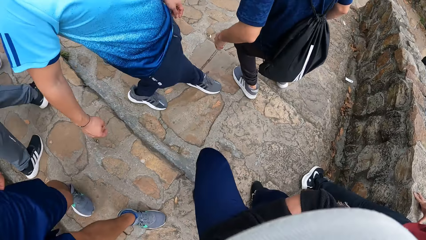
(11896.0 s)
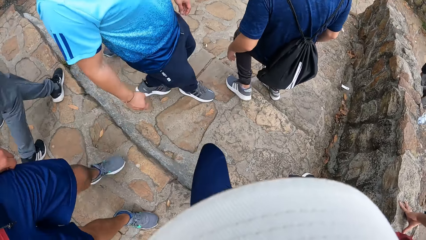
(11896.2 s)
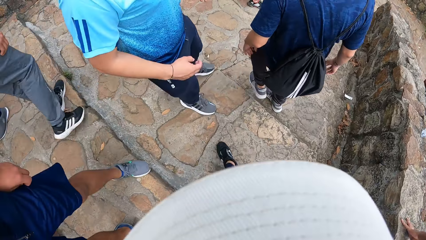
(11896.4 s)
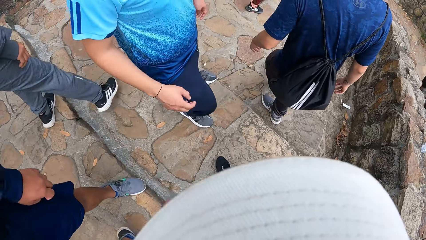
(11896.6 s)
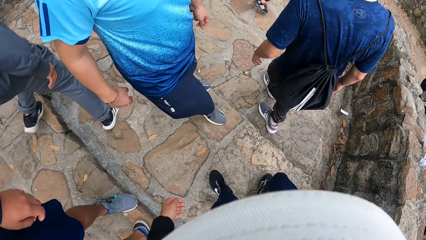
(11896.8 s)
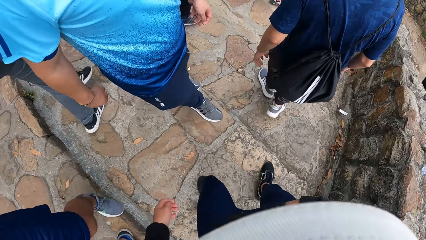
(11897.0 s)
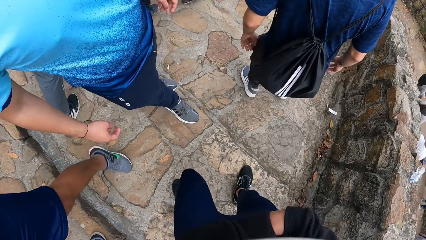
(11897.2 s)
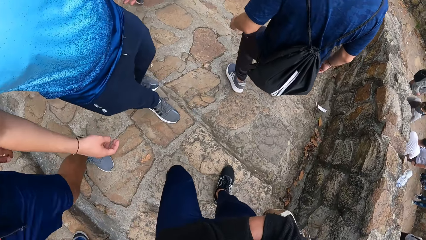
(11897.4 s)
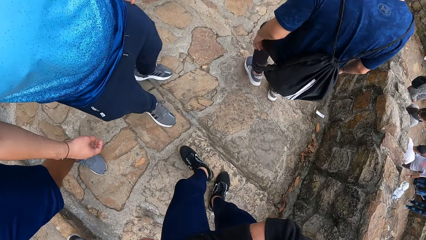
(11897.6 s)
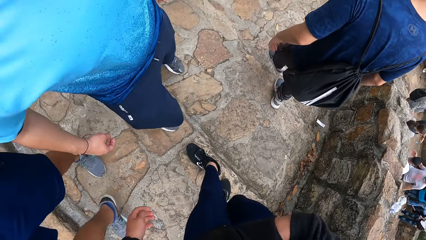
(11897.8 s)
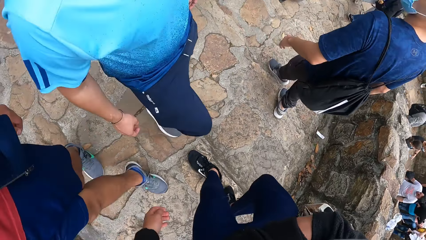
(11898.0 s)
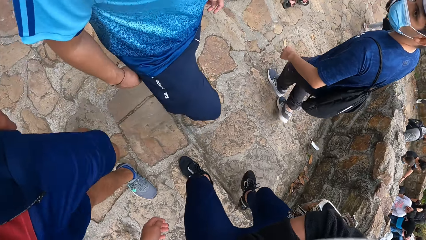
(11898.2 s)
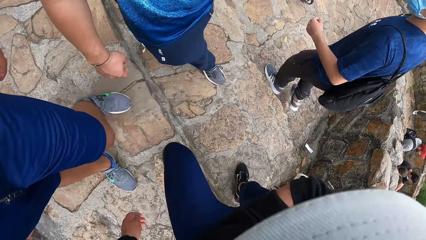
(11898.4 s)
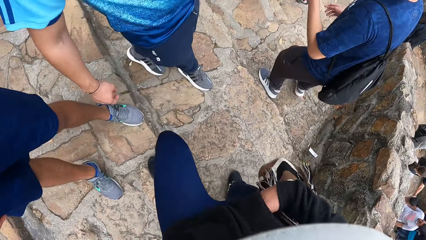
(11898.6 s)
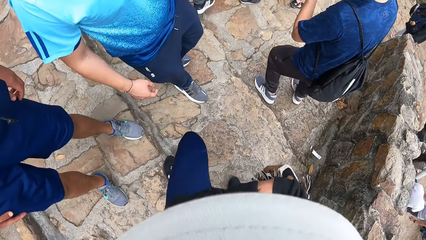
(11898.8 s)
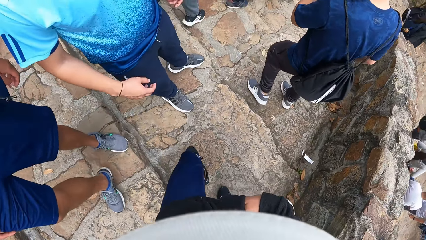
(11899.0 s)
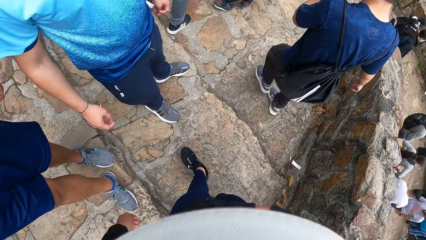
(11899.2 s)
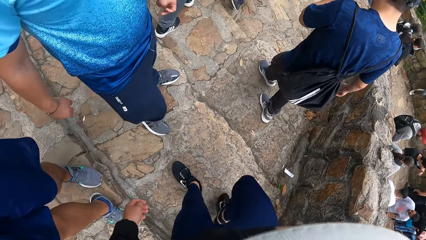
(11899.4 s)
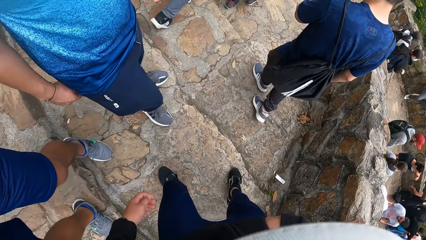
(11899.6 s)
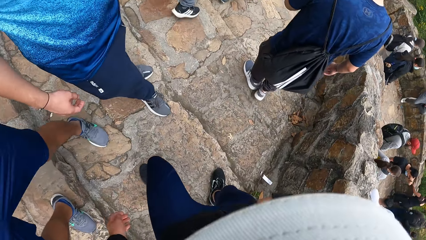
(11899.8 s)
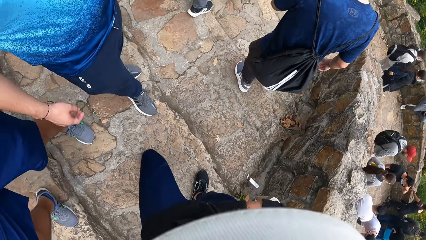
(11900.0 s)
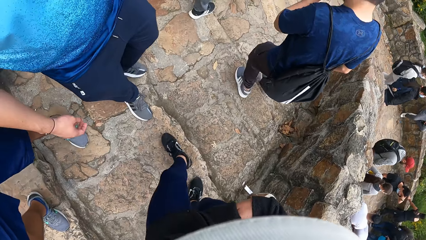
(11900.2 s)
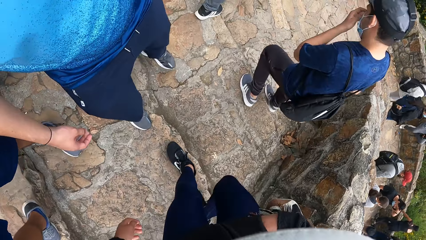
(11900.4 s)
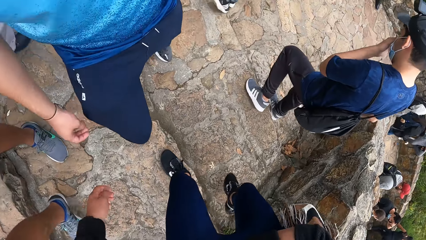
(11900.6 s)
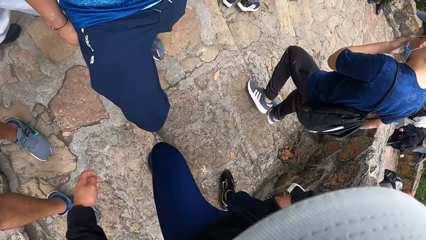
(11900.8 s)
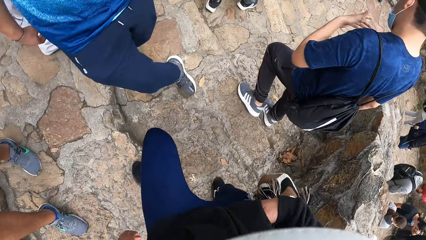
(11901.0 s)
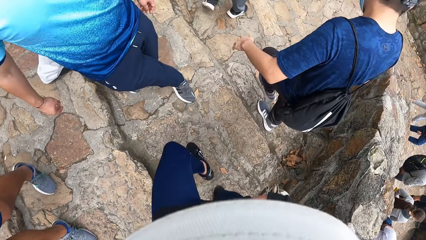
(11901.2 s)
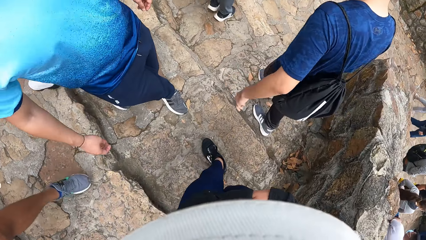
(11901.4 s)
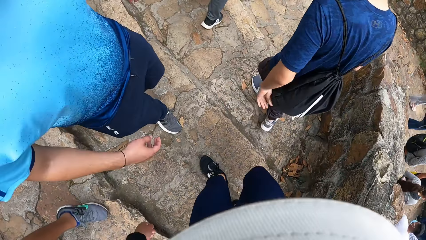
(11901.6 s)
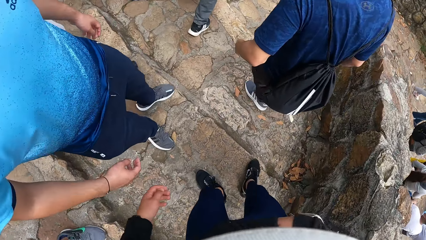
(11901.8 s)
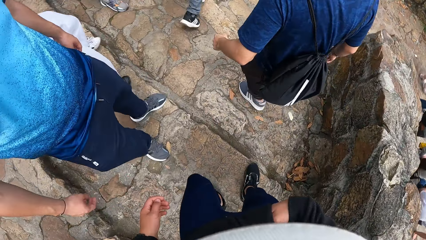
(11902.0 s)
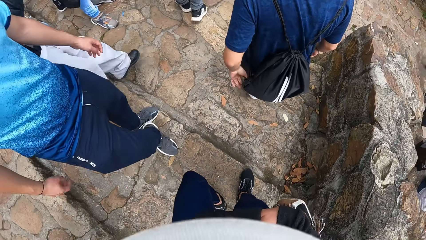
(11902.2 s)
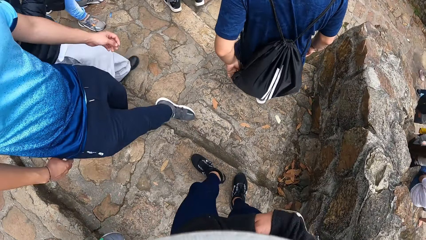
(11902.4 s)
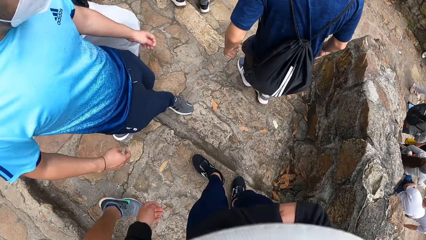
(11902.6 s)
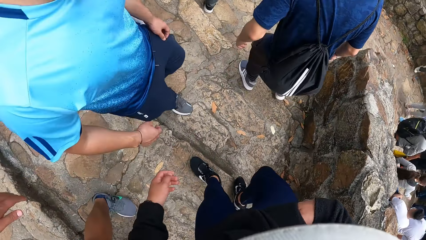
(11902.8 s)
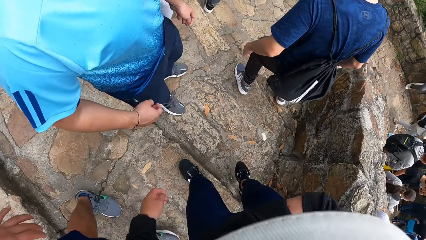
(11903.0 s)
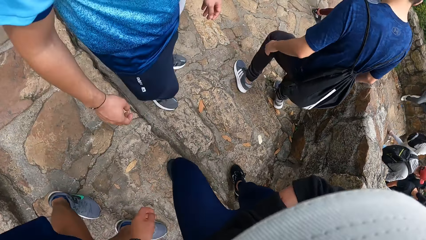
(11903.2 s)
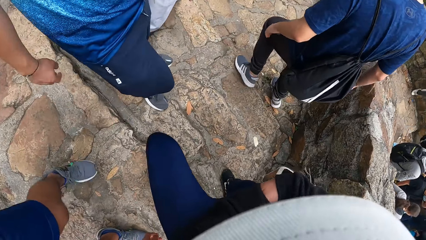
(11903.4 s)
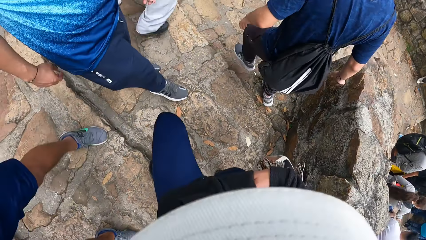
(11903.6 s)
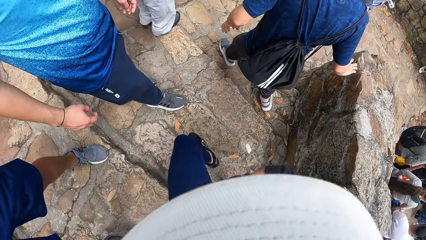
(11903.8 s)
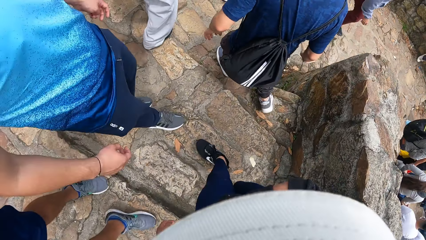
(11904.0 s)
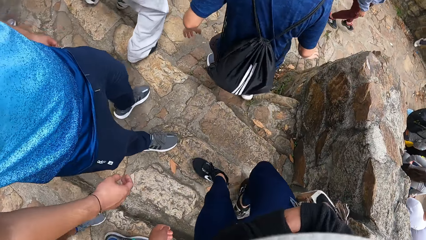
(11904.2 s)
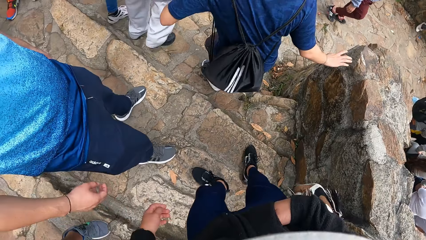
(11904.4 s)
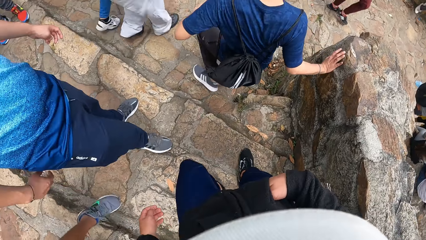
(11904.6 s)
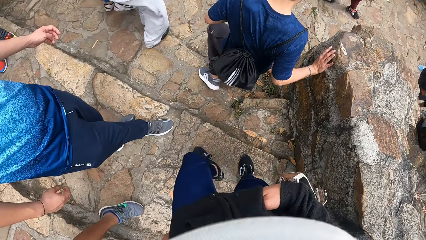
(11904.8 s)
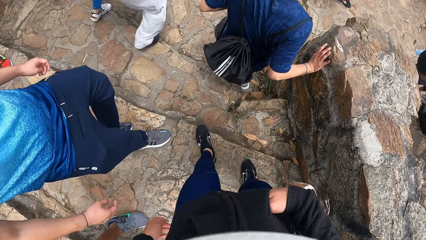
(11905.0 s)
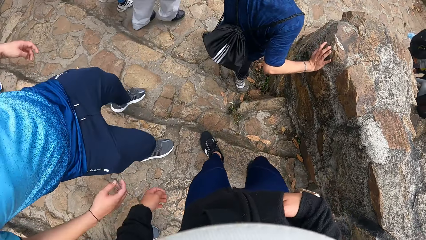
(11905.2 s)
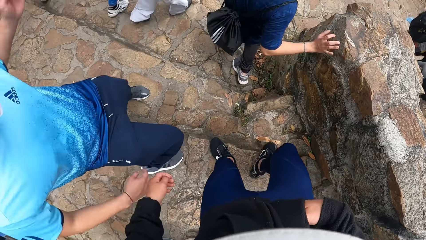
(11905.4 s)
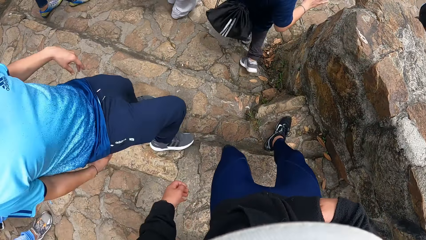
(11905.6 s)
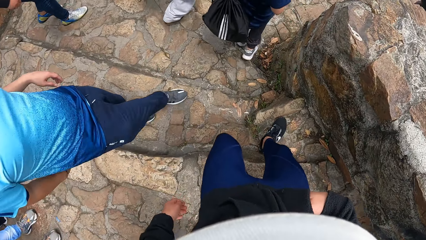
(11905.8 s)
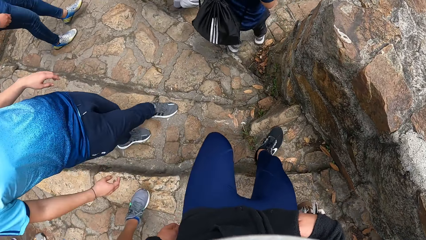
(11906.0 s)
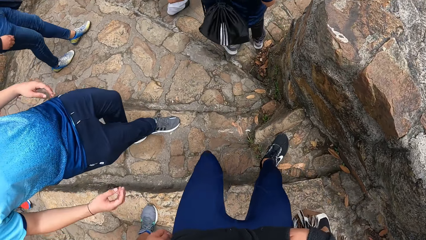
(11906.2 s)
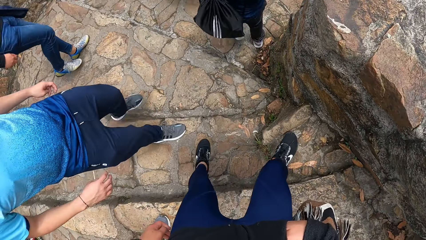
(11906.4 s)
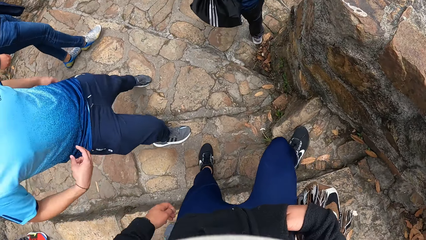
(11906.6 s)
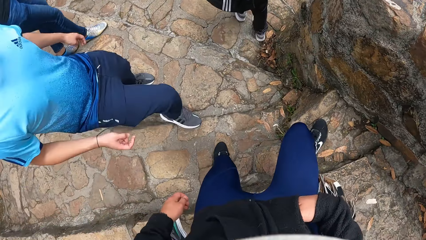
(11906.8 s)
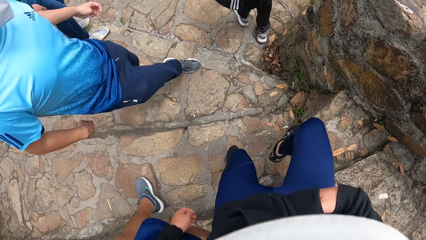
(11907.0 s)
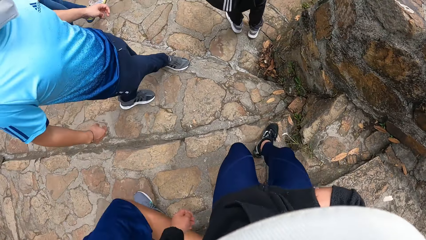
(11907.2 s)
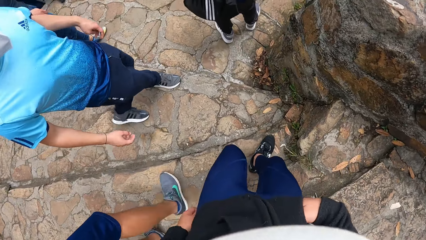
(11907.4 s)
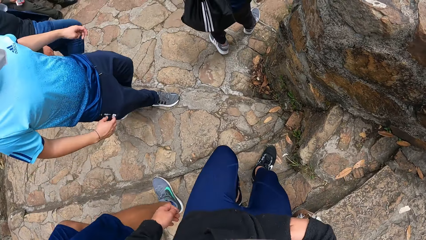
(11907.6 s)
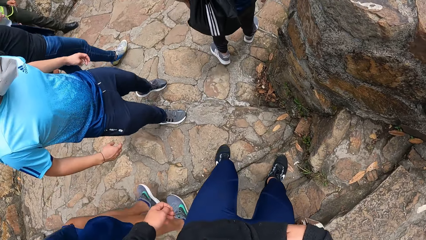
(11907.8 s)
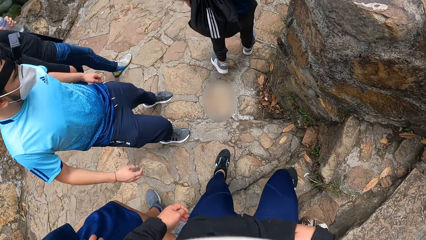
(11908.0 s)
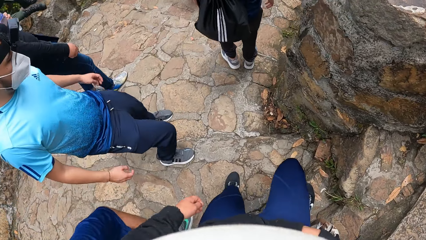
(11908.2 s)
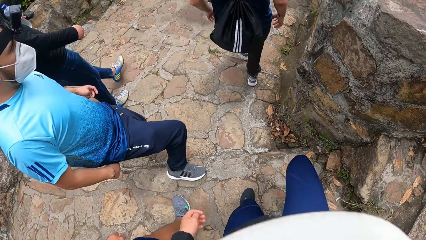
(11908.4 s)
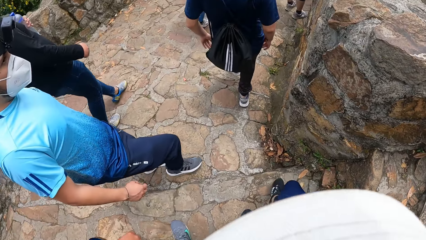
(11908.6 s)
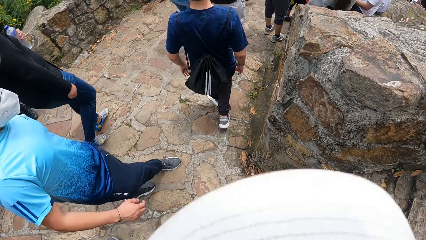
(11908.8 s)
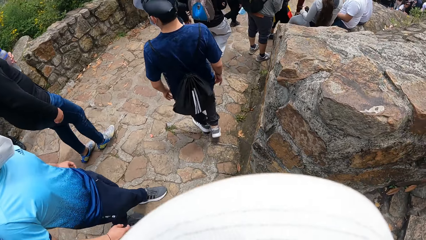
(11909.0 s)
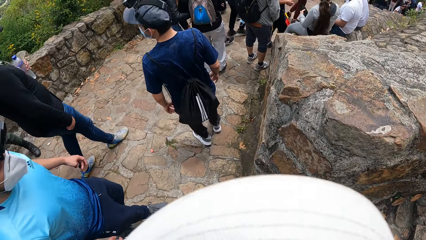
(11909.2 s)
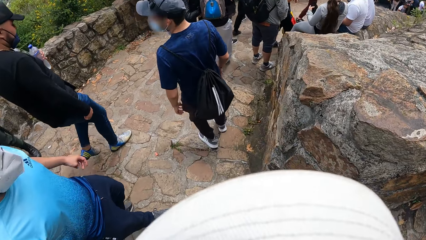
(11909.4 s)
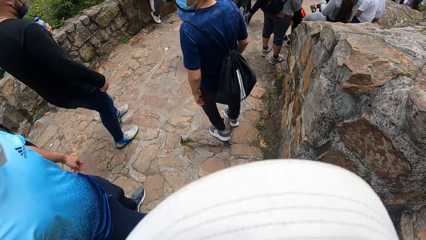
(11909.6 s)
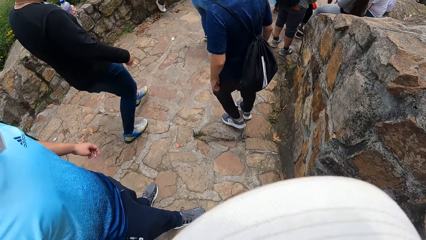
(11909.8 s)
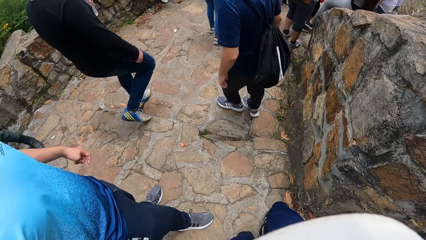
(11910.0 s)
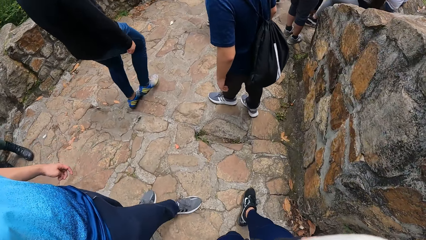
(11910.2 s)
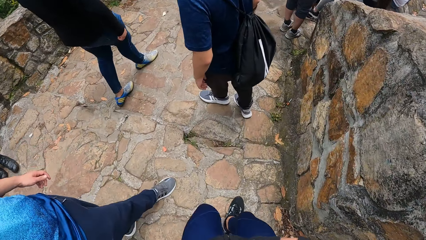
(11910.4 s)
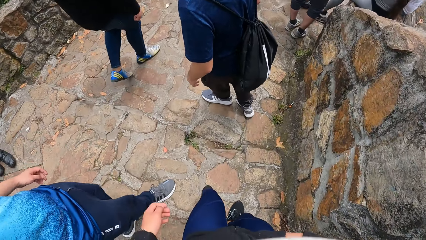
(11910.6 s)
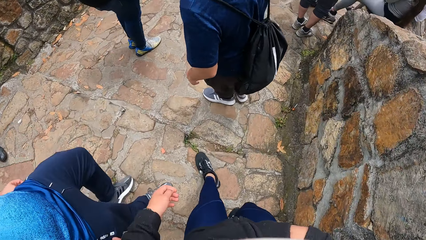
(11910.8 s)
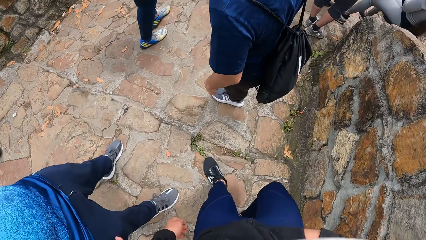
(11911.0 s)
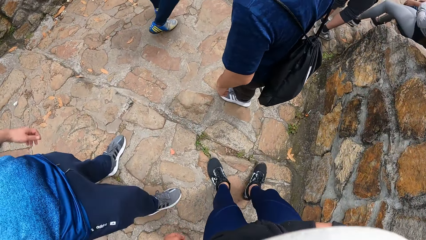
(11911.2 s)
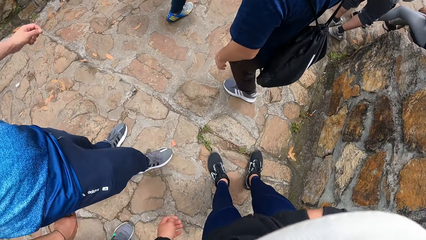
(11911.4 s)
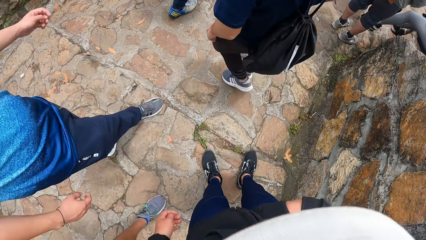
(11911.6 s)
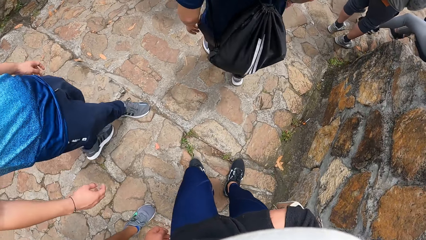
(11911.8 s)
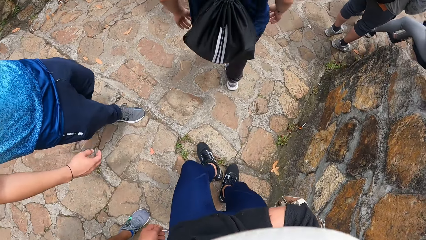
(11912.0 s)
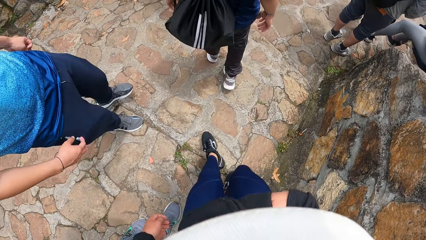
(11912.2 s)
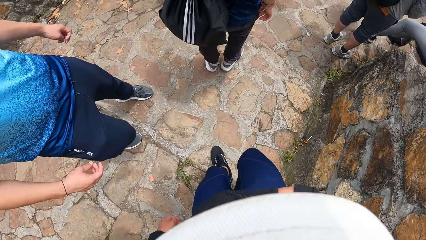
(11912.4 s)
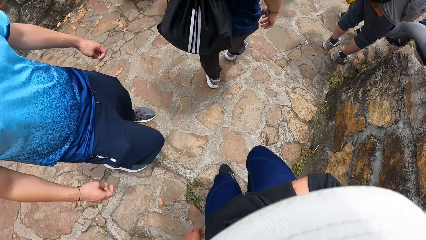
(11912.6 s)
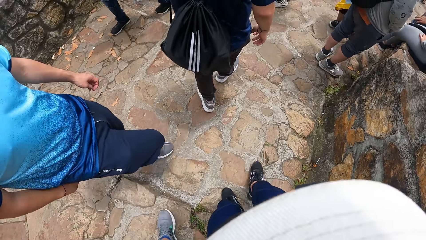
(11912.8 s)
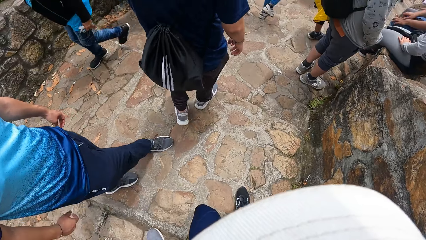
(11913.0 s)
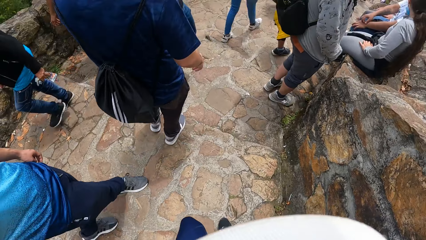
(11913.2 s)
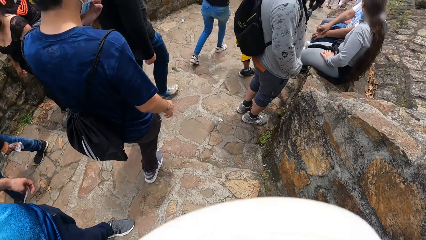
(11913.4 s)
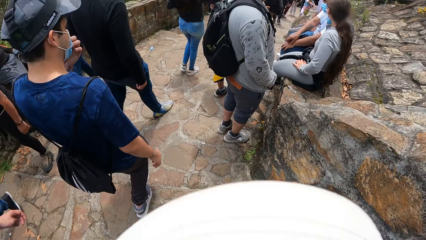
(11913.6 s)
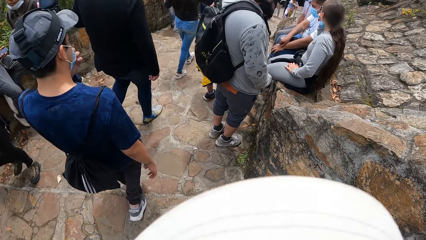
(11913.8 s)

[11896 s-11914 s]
The camera wearer climbs down stairs. They climb down stairs repeatedly.
